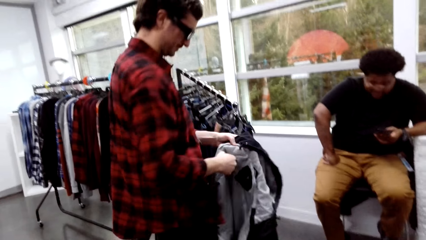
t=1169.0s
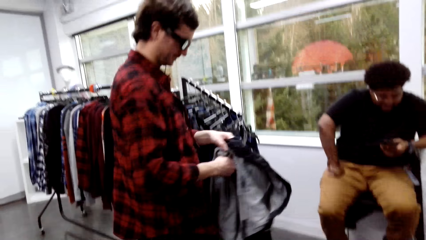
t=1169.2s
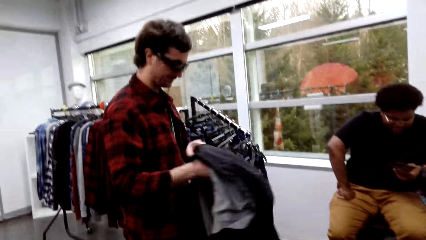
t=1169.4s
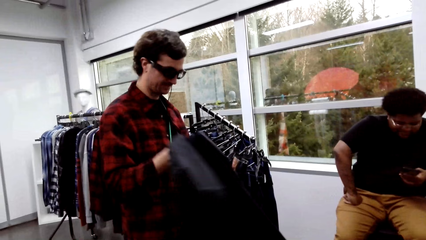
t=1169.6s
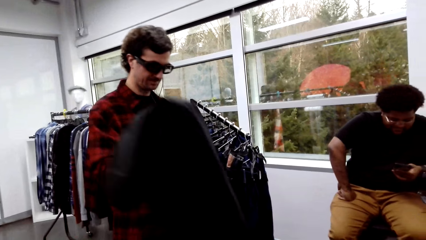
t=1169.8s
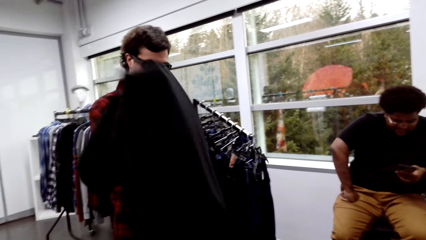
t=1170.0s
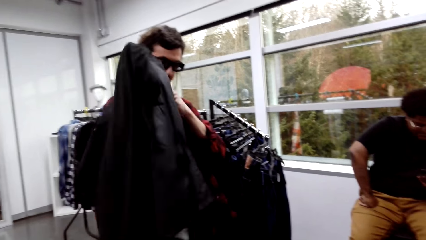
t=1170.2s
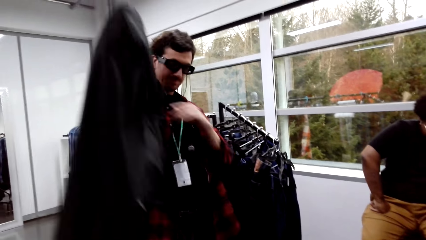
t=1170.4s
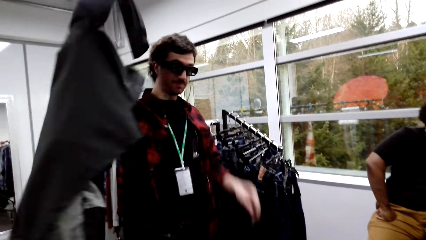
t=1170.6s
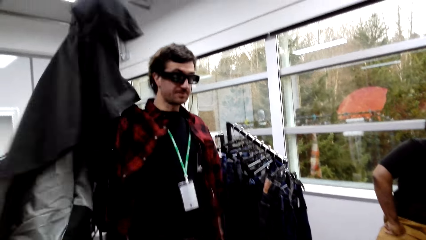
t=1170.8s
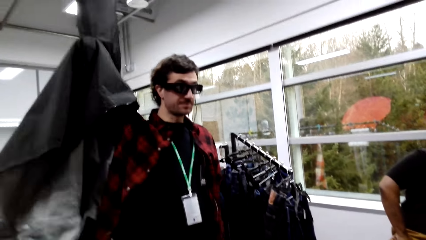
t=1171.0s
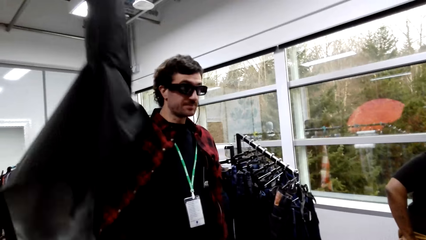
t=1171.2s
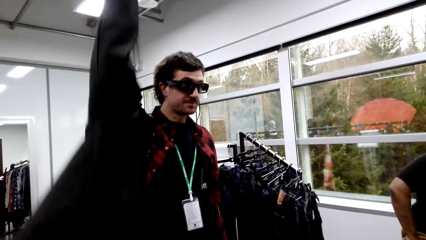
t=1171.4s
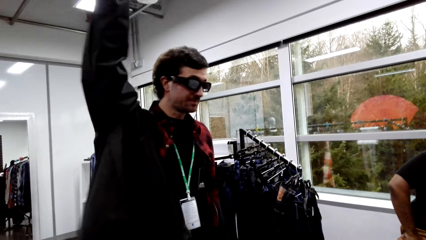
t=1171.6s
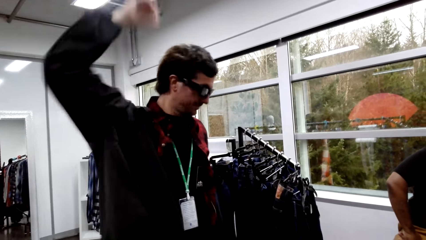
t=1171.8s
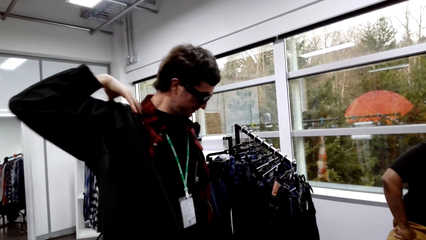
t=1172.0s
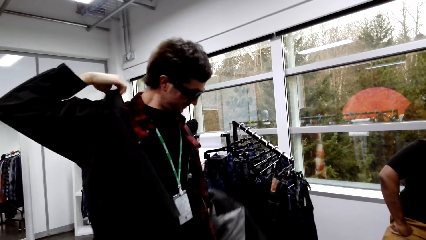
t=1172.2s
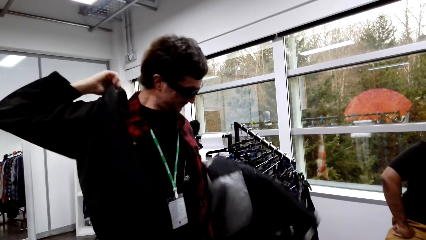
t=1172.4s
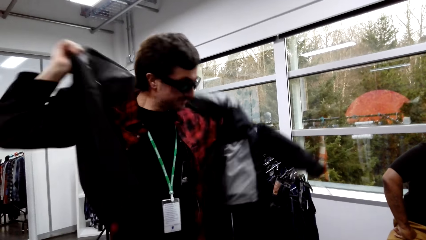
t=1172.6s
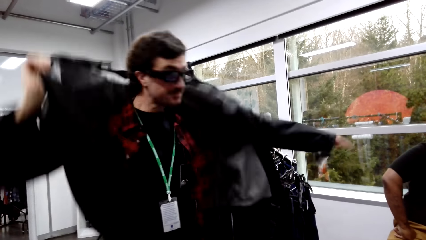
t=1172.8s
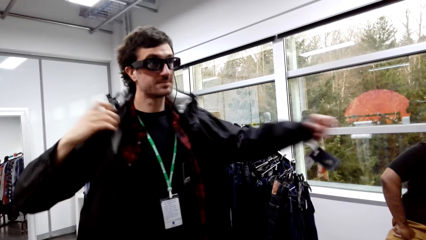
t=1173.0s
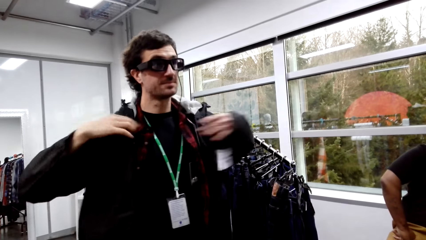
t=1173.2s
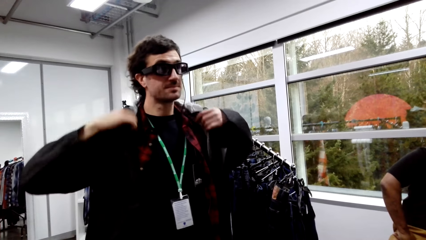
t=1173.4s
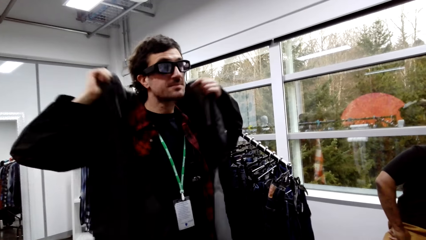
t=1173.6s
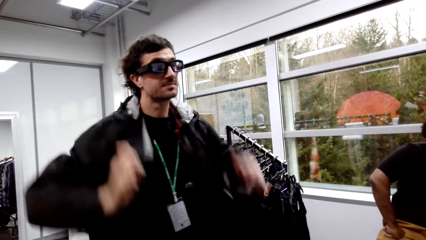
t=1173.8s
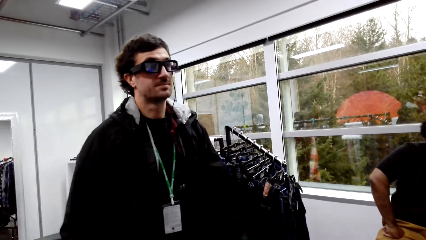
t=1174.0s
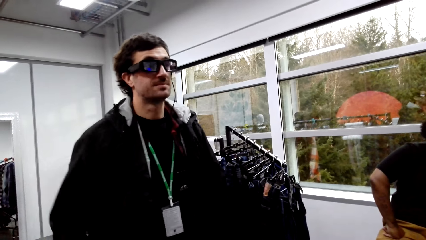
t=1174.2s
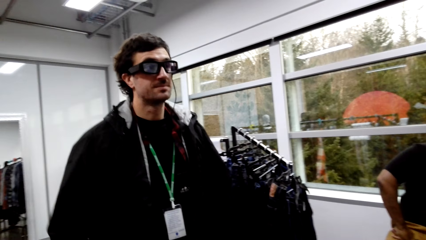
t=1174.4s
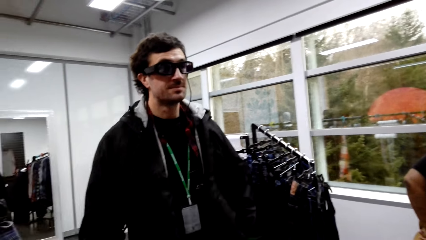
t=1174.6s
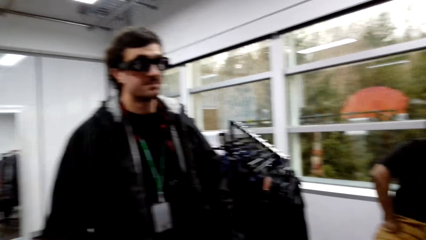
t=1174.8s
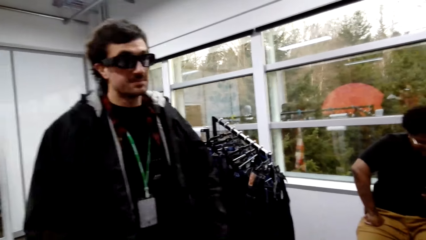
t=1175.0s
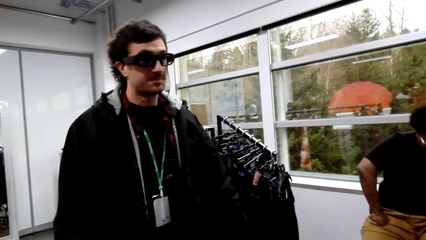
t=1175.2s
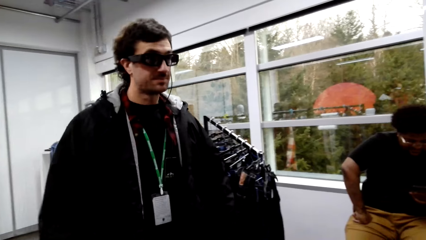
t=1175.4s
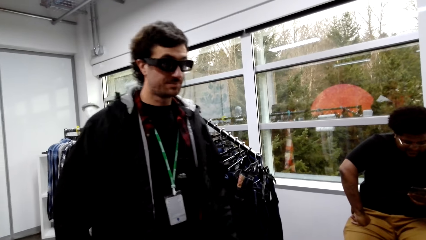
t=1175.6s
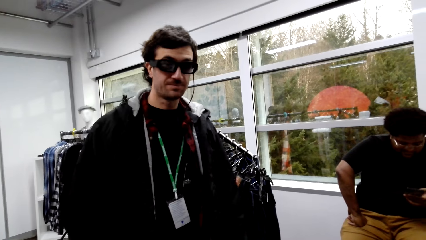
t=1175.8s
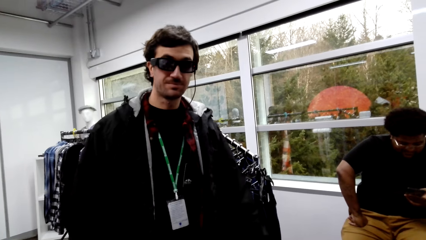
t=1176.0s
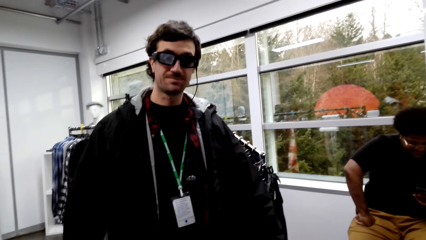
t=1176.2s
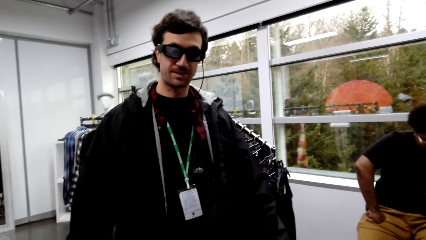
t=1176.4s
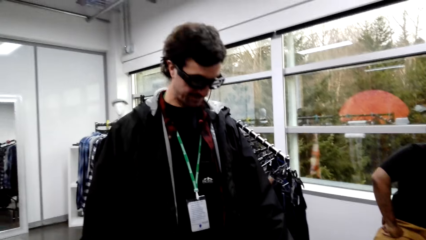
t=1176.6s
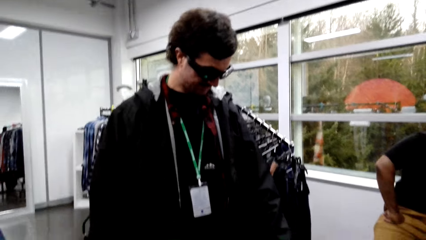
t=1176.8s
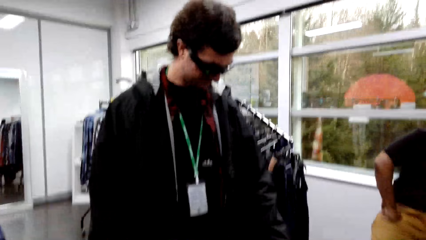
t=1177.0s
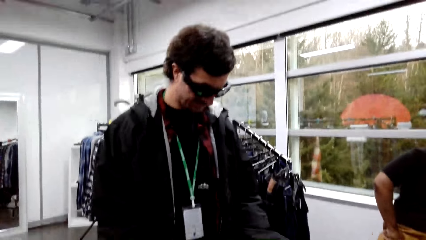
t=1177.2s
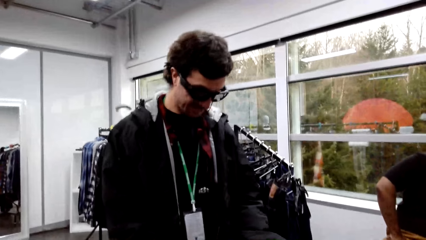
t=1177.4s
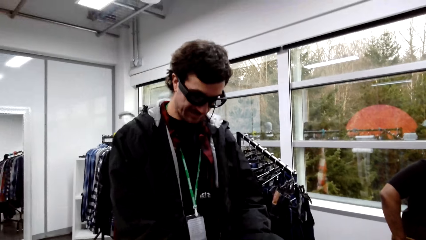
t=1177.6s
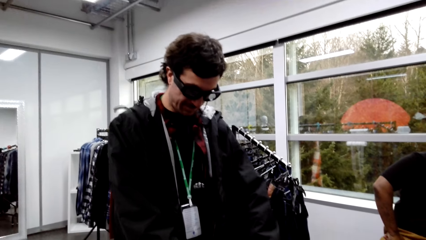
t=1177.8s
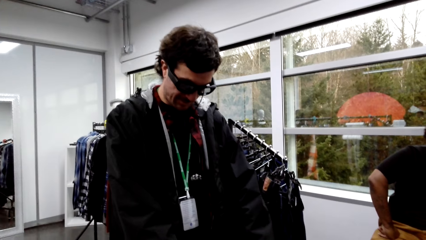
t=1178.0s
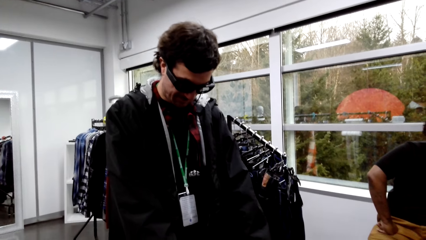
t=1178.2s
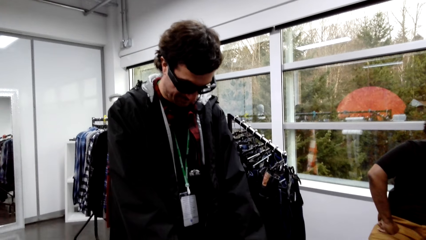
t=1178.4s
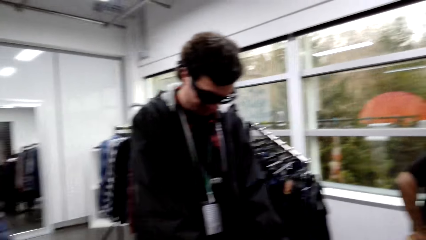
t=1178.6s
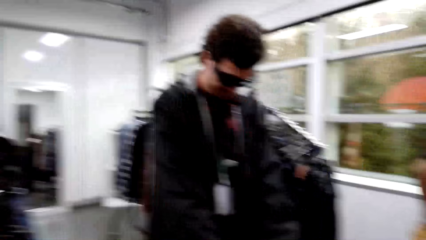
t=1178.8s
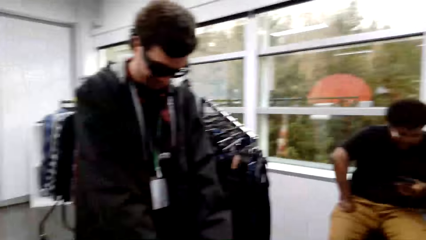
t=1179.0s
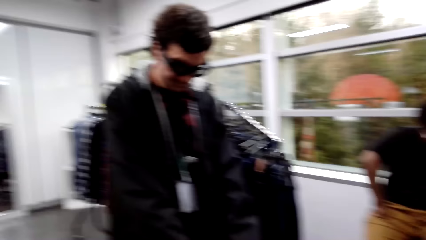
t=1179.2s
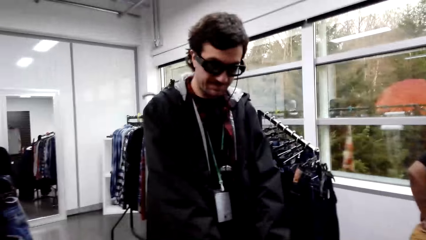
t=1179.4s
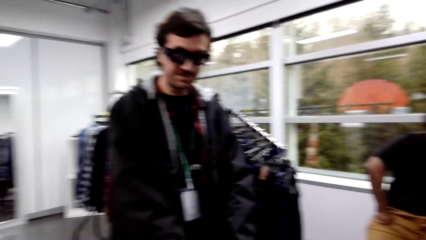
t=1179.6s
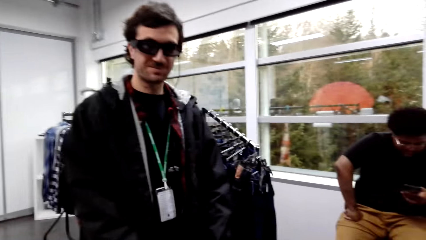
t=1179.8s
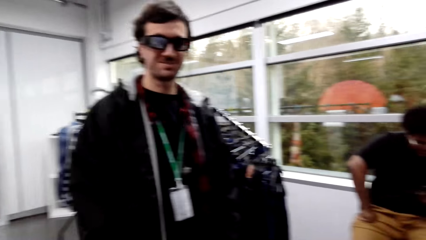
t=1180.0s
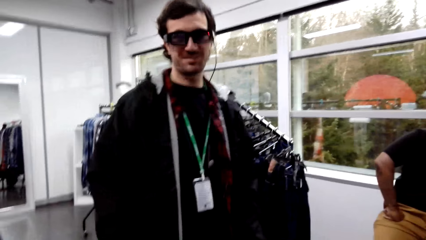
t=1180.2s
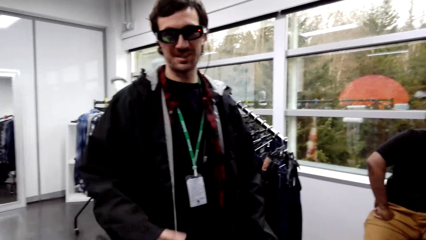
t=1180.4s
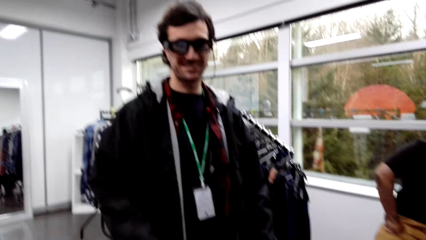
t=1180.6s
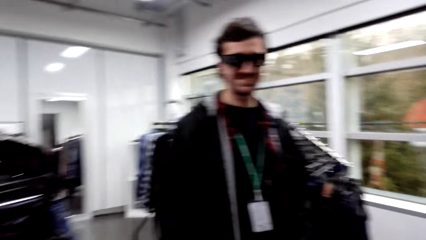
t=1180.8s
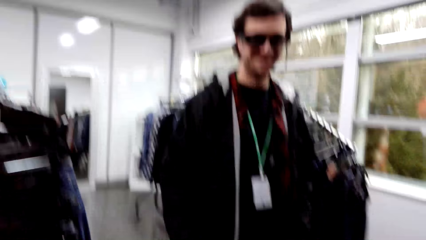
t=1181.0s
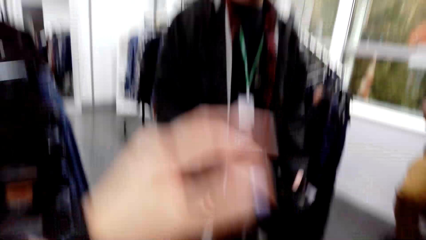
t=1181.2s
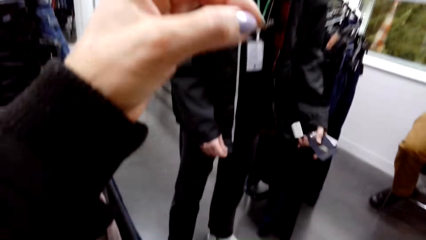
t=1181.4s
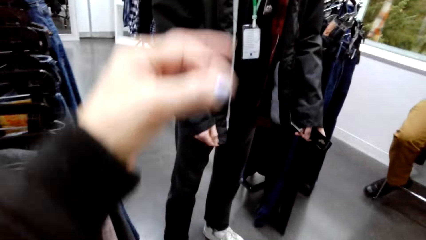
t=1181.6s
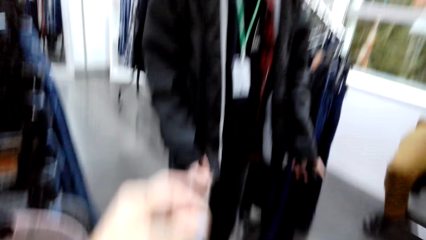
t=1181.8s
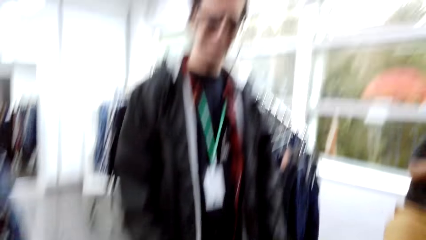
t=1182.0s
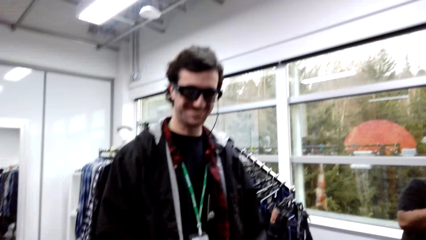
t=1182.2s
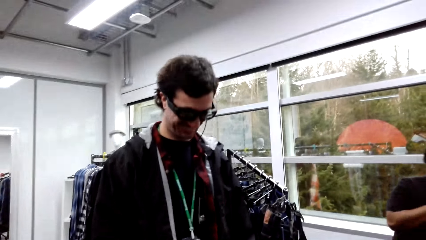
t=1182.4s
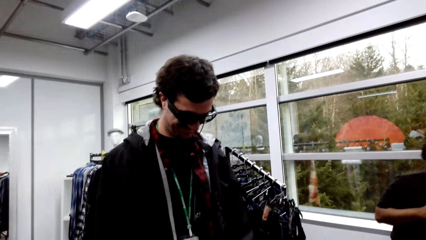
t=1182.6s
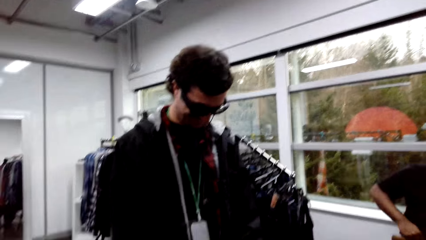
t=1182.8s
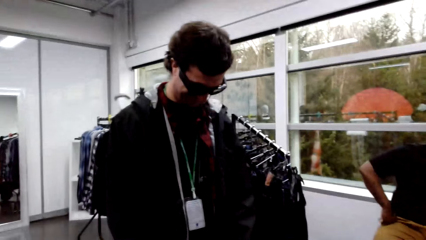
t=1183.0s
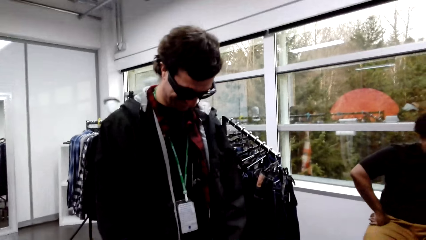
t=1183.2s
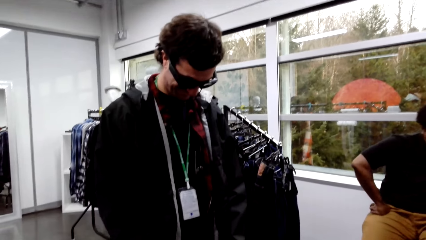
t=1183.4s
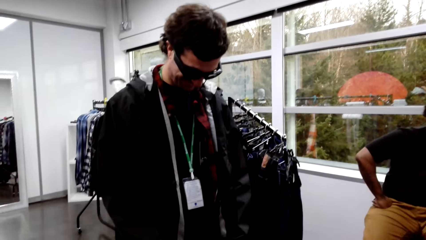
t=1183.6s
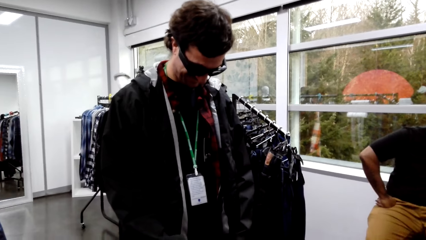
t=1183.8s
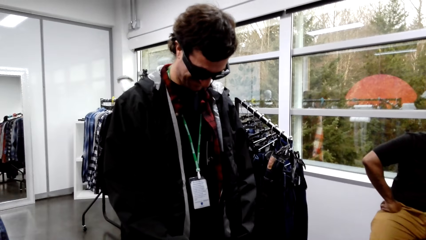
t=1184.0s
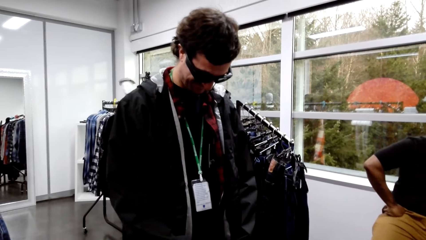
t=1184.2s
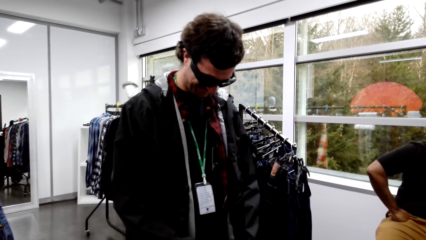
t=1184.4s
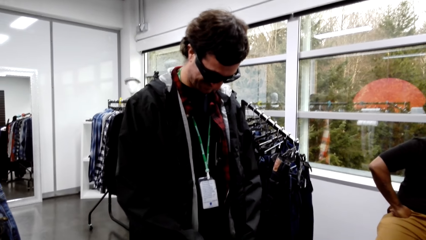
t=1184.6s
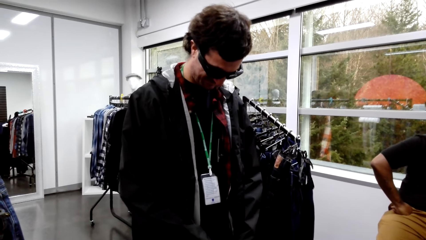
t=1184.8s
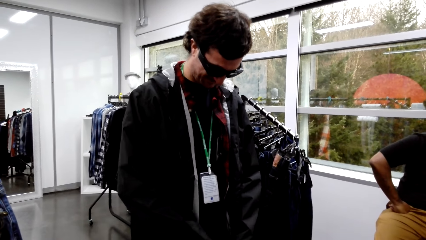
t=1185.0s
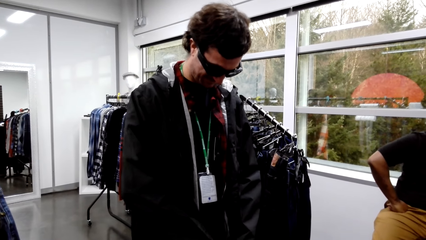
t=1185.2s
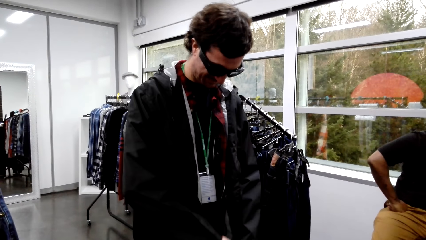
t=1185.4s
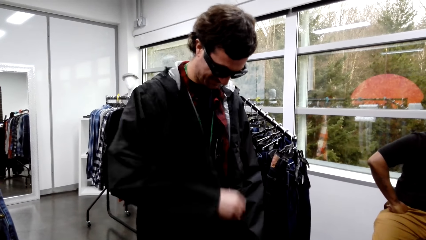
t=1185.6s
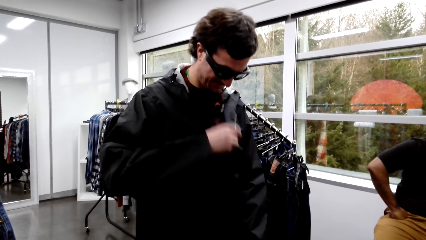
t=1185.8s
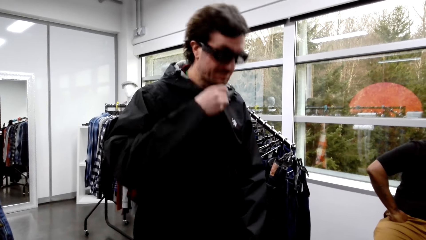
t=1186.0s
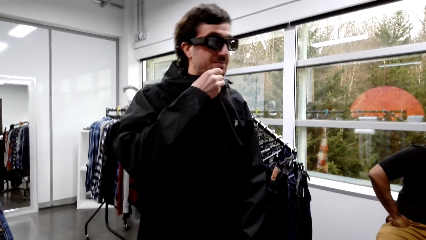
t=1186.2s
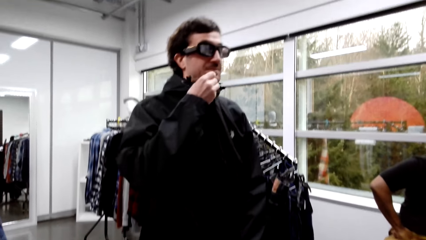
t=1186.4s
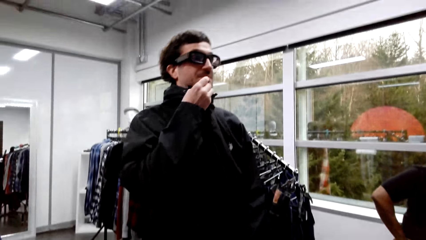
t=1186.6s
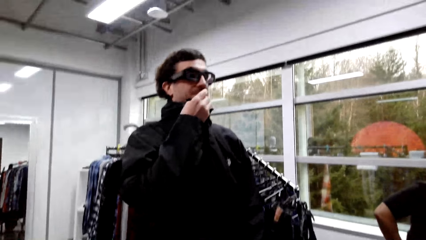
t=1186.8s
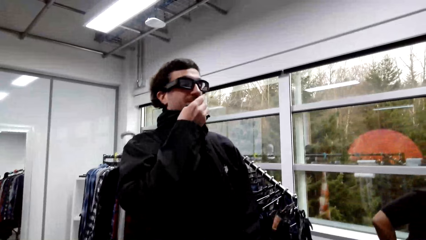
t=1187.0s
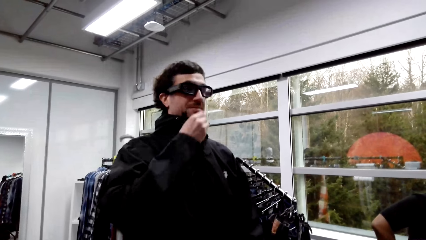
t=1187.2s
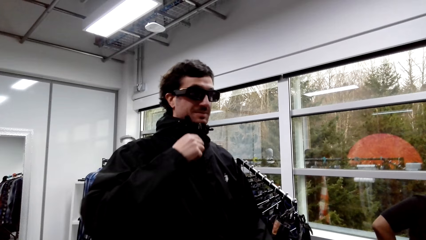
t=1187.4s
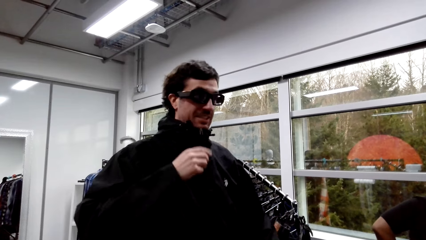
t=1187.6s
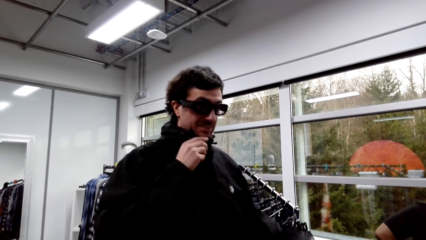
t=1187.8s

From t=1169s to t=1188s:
A male wears the jacket. The camera wearer converses with the male. Another male converses with the first male and a female. The camera wearer does a hand movement. The first male zips the jacket.
